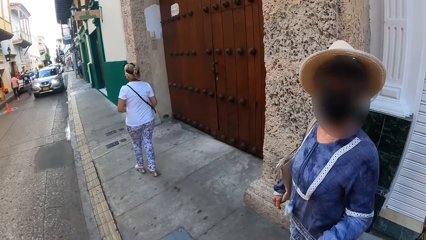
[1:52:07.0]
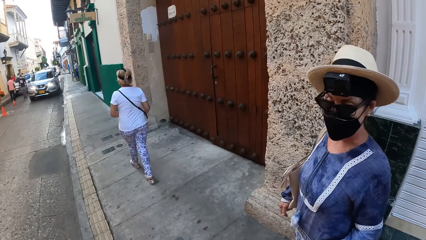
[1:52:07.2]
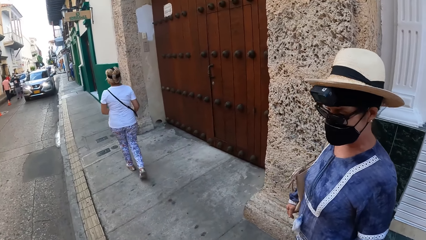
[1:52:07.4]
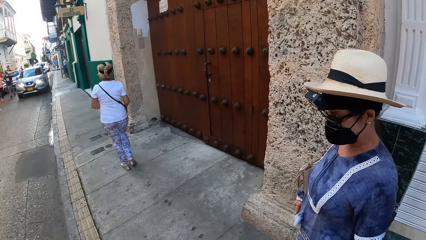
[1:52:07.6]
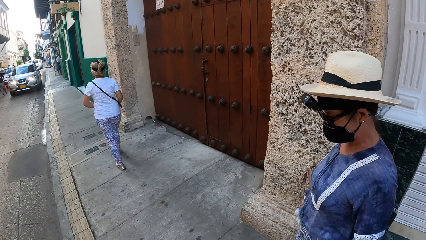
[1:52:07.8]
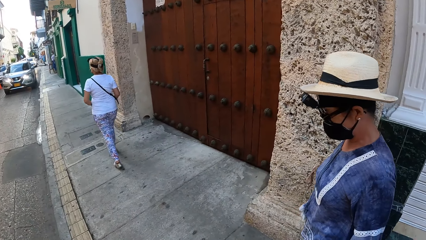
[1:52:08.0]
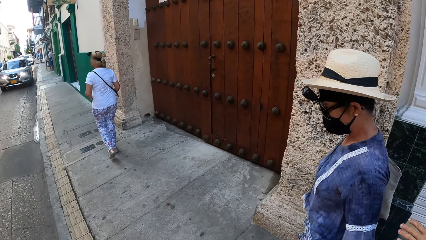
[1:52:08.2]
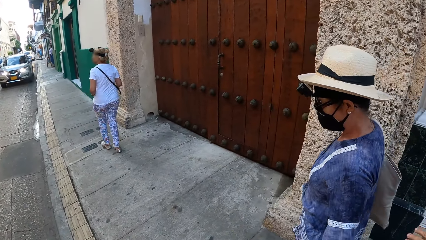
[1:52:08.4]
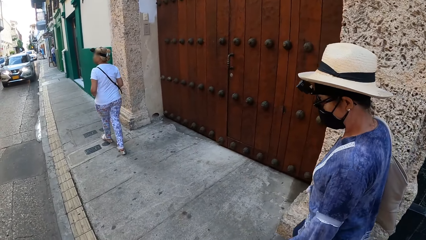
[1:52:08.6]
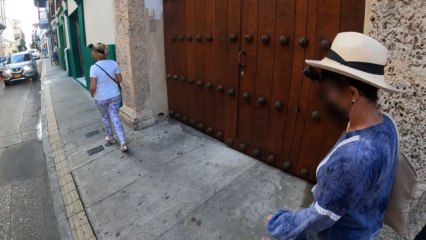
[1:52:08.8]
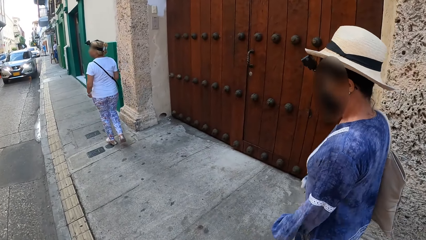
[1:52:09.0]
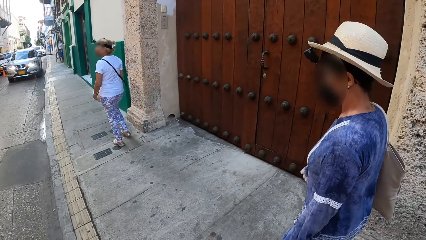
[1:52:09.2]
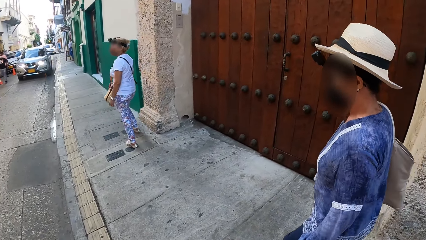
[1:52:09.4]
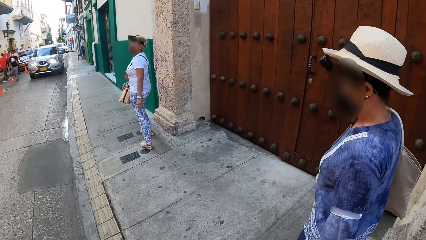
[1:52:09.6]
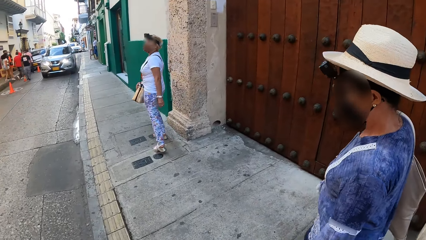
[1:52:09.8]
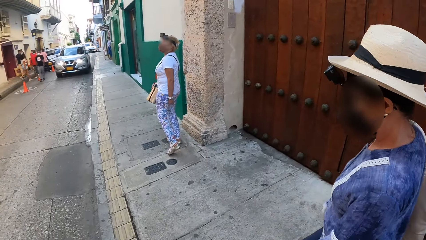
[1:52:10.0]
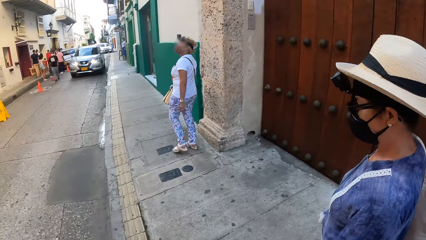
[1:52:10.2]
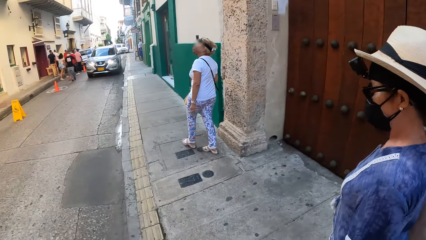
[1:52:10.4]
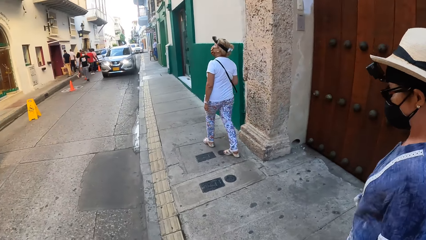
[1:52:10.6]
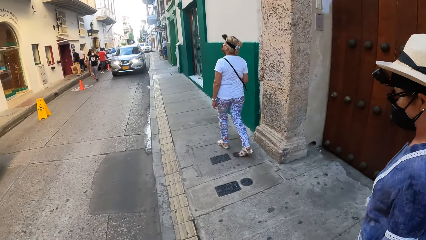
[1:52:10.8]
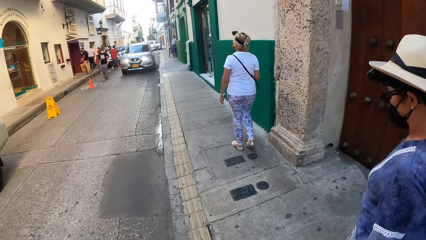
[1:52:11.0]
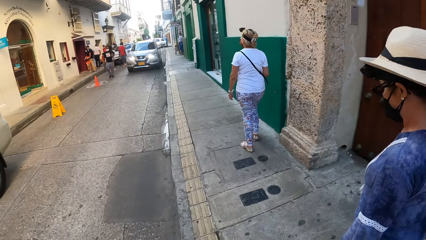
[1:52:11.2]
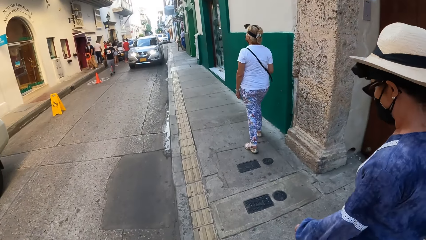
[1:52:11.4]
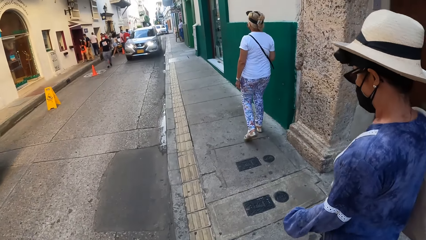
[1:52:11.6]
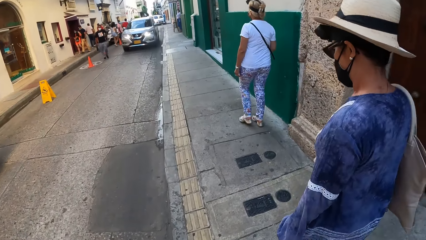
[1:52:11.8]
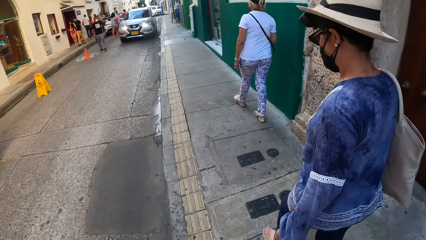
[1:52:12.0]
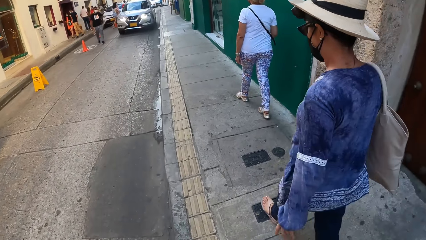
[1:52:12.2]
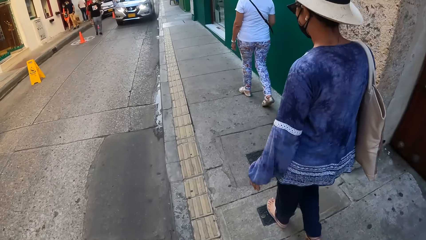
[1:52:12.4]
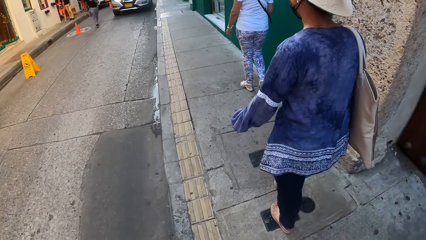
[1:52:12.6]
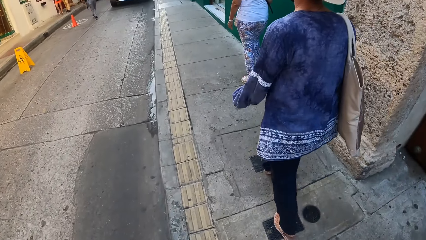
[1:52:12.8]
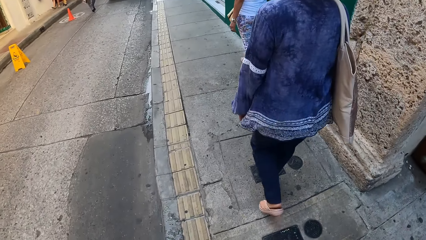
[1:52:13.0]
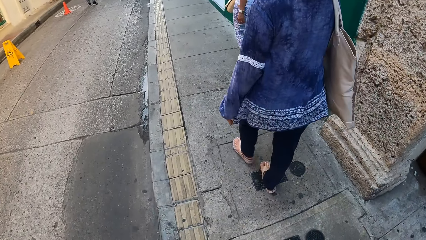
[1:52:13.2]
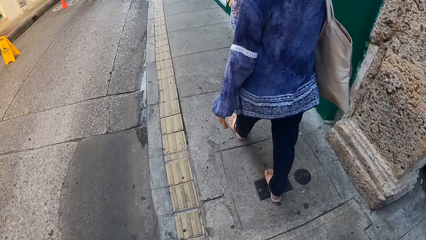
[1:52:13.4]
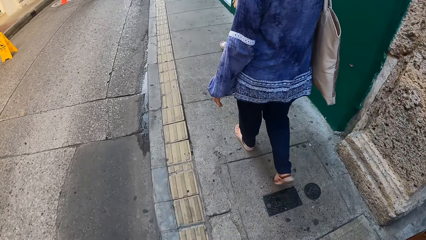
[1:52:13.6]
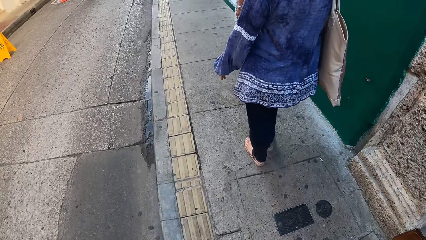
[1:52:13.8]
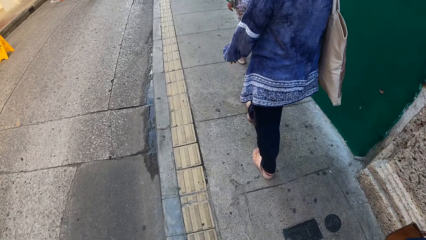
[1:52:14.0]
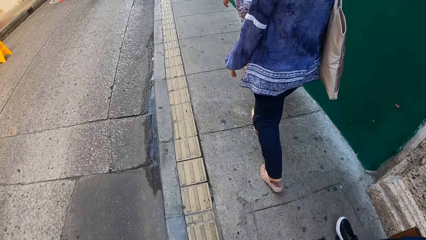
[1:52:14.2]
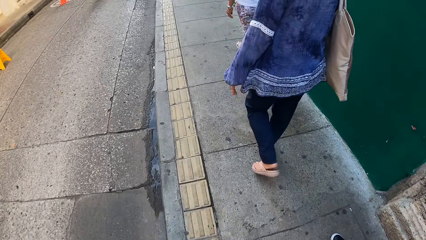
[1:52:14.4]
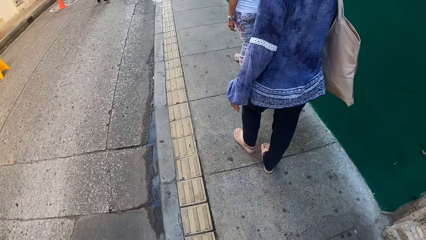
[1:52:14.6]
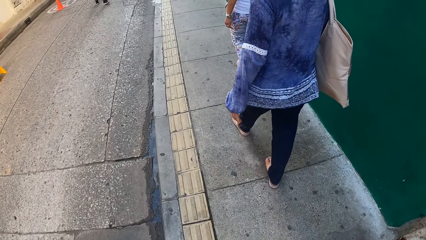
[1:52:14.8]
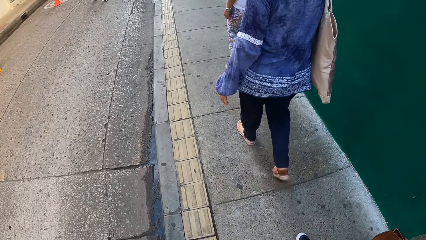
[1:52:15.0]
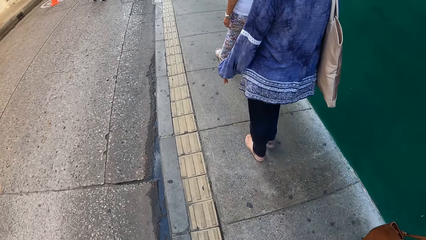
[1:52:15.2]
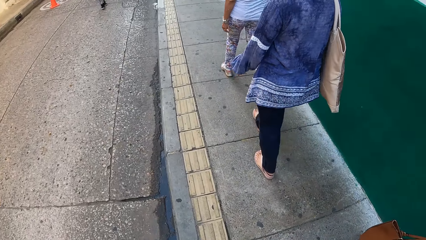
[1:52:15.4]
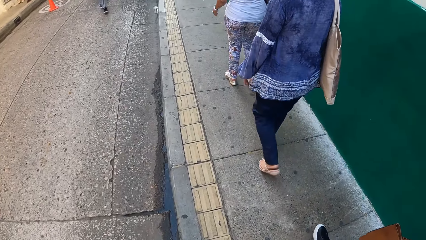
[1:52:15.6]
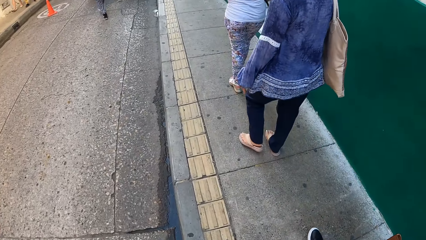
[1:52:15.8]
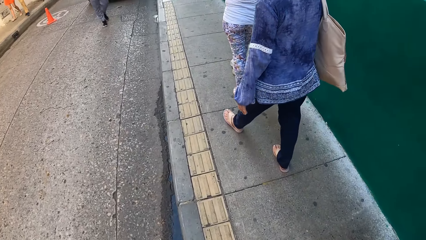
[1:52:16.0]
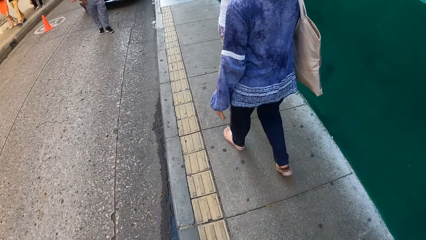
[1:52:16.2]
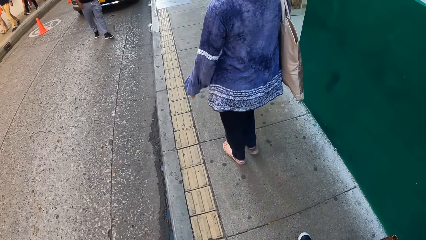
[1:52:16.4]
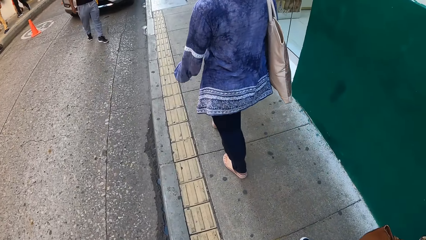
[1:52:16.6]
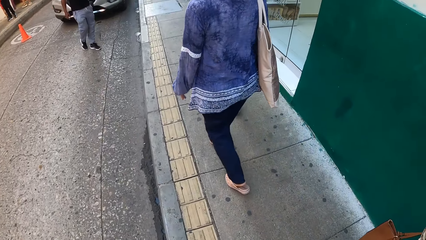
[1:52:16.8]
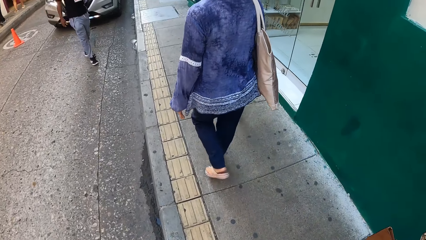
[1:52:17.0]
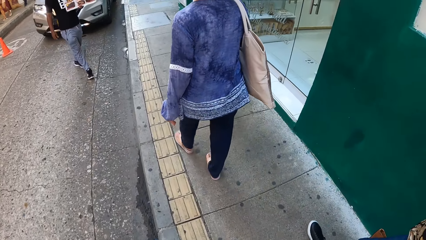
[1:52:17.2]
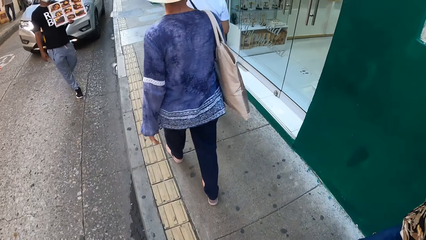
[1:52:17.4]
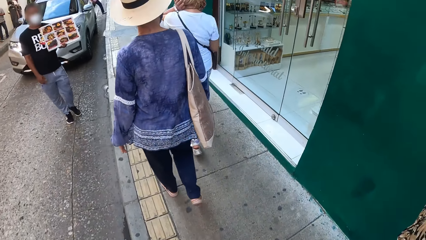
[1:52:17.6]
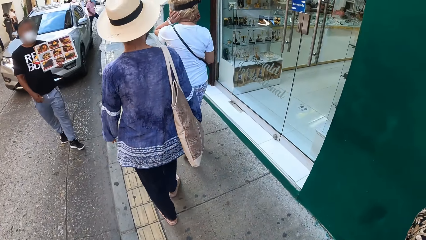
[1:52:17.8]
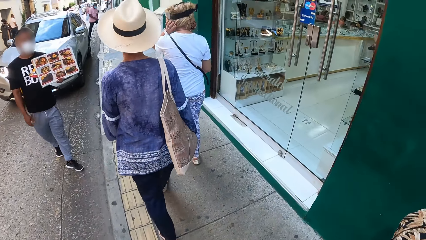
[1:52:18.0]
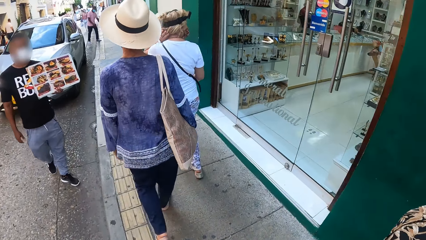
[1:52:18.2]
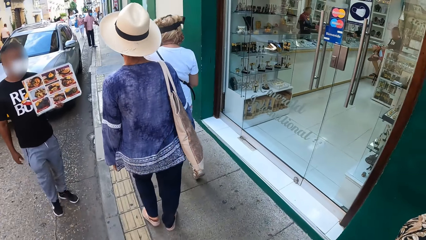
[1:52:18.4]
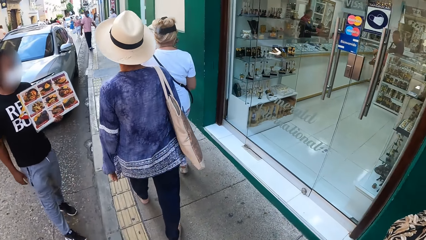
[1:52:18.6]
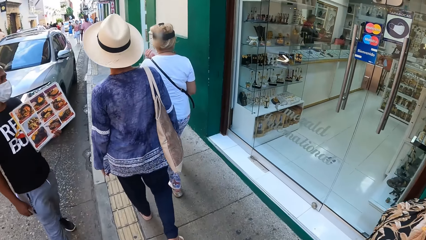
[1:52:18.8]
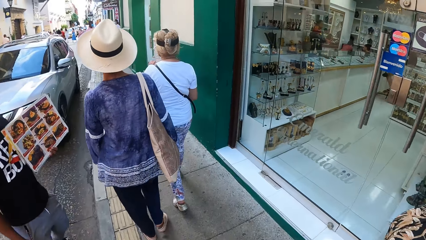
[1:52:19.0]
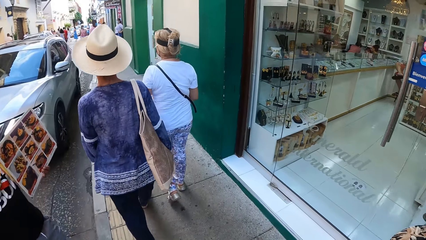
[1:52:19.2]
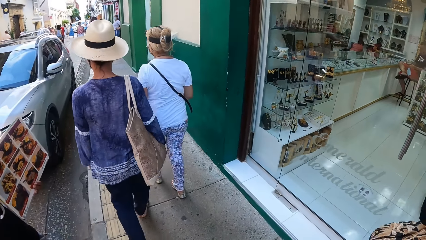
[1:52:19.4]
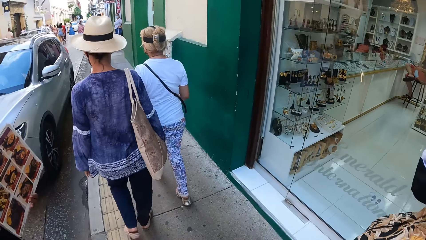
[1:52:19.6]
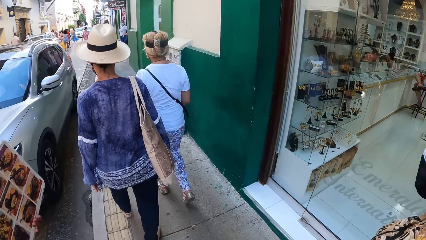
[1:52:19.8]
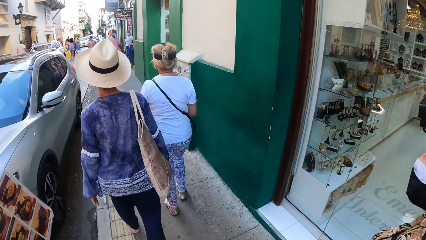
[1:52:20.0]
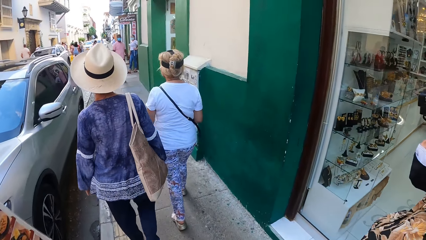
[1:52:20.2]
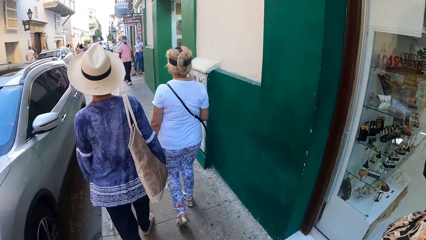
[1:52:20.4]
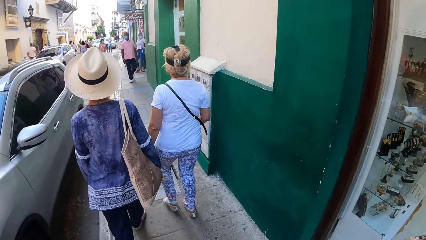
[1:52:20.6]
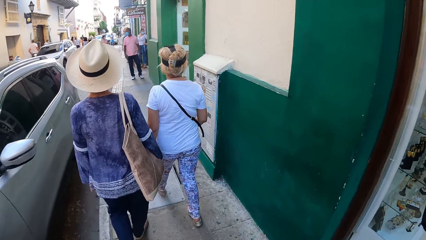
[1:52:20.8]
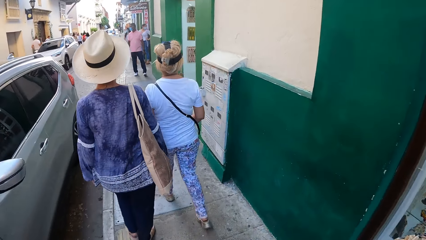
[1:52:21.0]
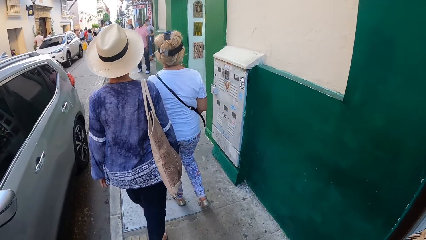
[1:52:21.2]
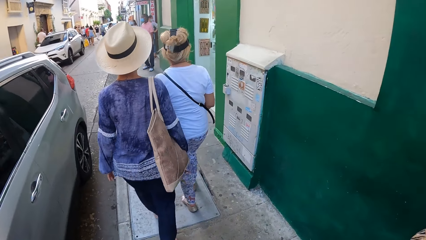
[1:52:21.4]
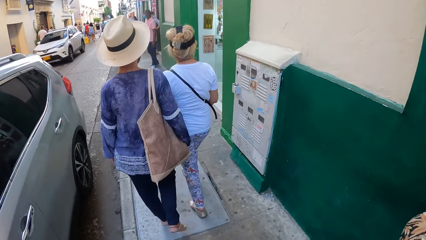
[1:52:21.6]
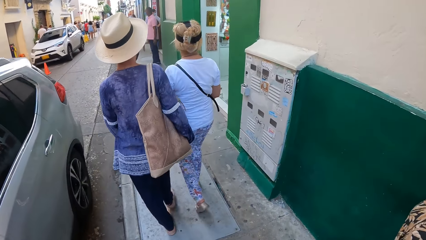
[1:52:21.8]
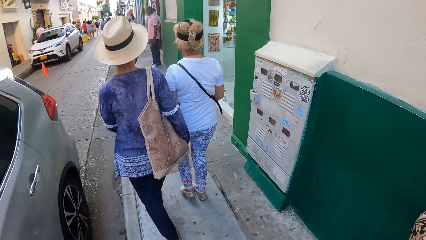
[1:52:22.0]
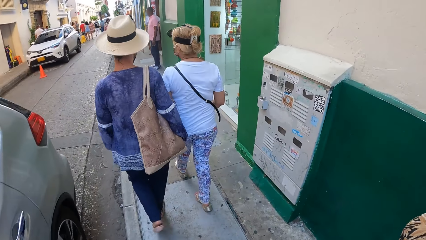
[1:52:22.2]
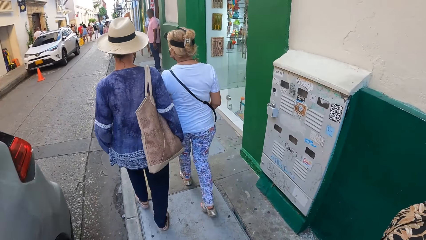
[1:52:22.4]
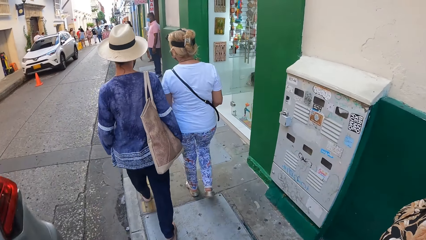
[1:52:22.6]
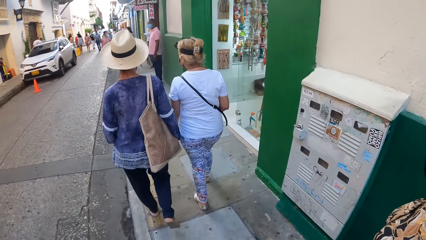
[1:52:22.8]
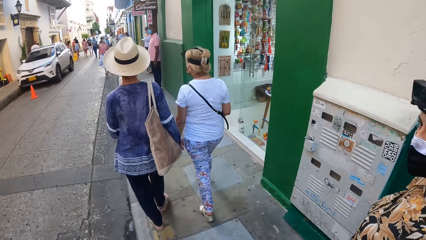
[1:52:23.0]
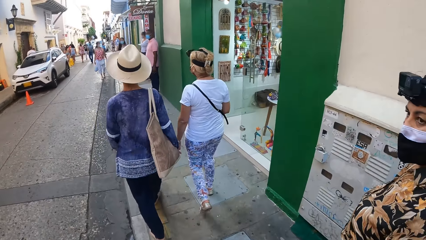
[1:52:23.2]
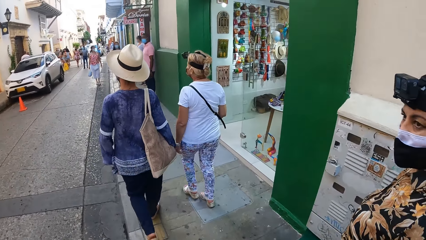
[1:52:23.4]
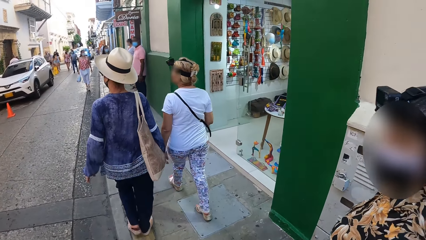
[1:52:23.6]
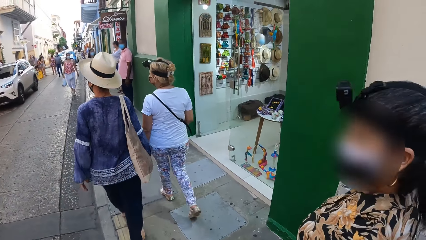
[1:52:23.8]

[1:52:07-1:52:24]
A man walks towards the camera wearer. A white car drives past the camera wearer.
